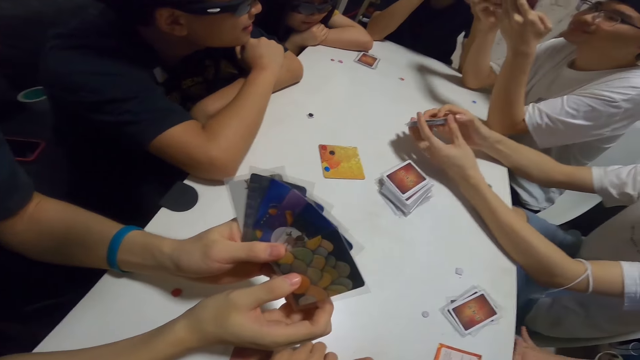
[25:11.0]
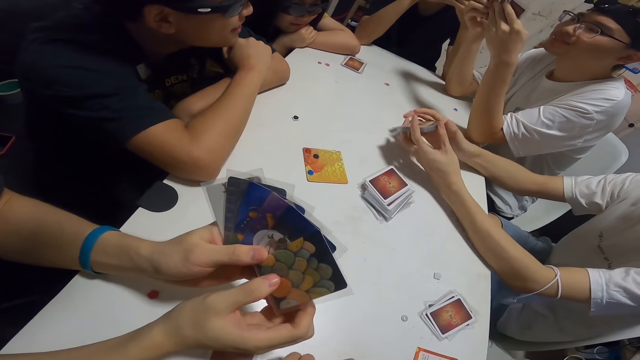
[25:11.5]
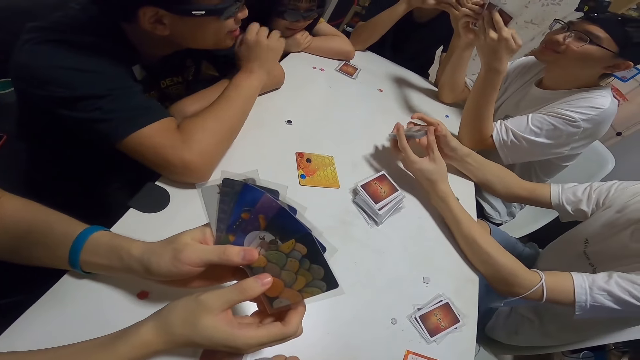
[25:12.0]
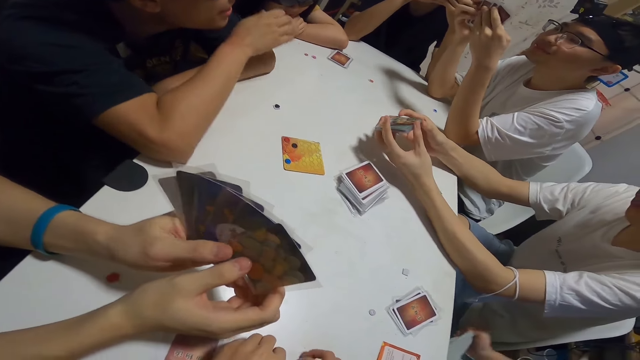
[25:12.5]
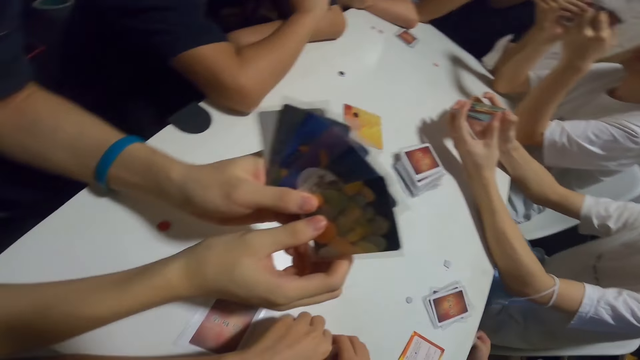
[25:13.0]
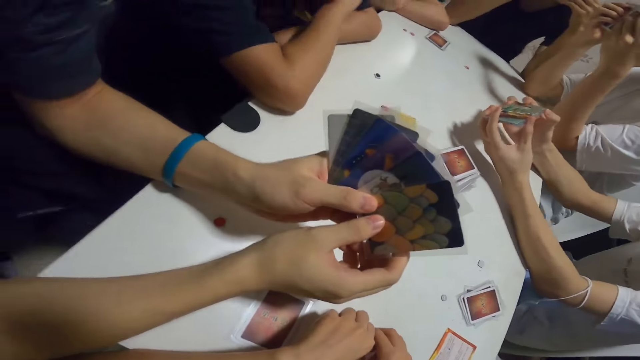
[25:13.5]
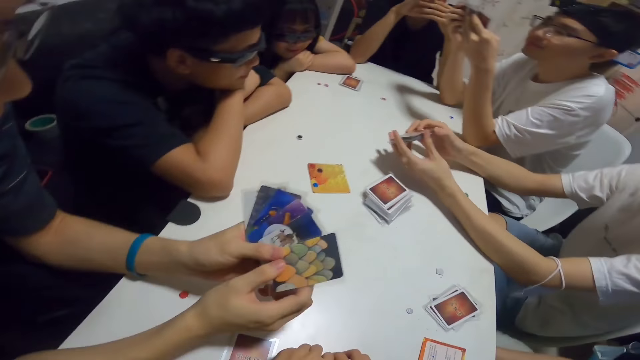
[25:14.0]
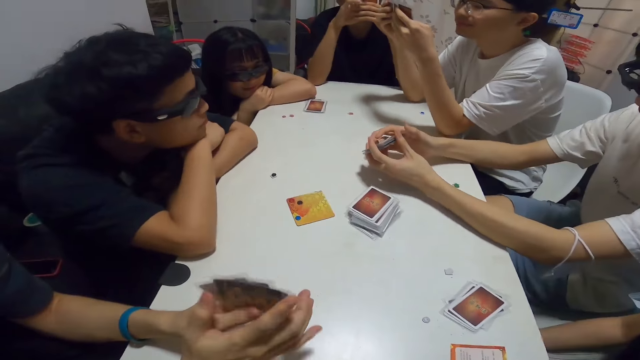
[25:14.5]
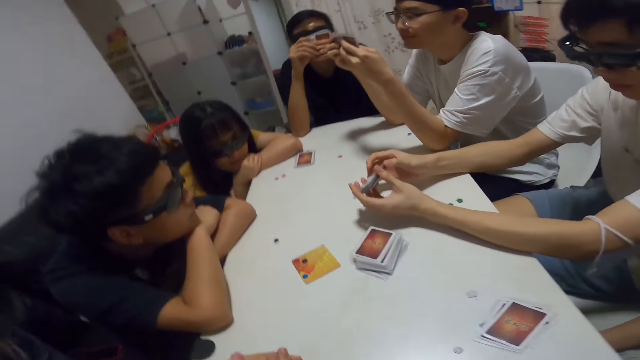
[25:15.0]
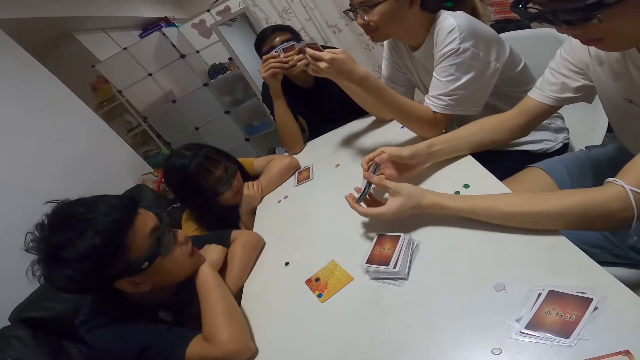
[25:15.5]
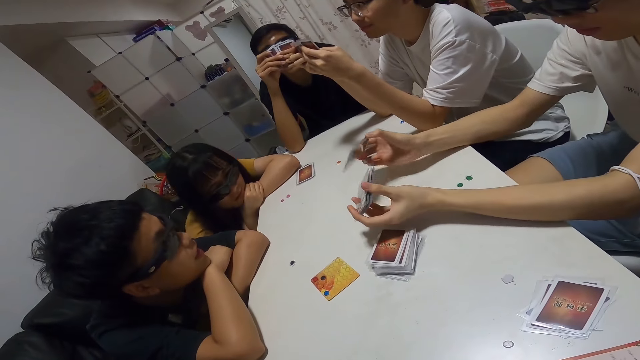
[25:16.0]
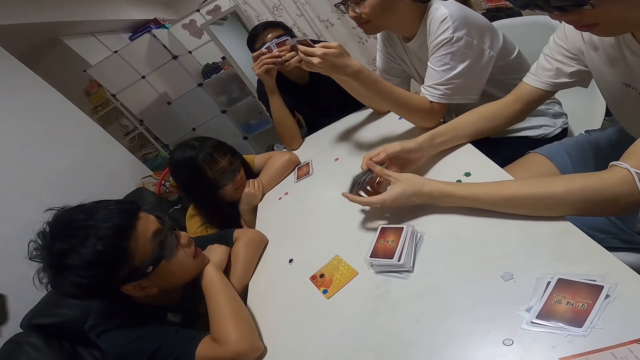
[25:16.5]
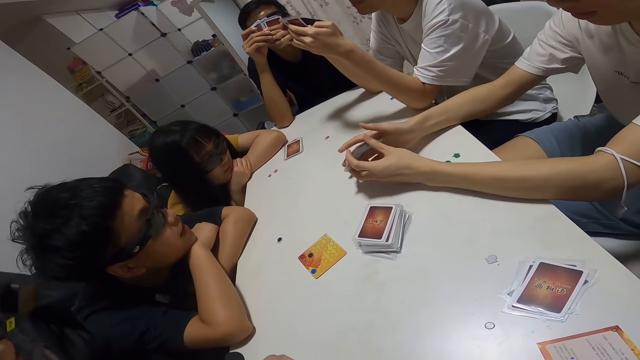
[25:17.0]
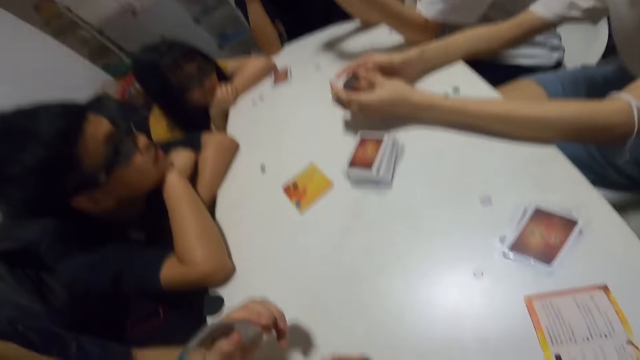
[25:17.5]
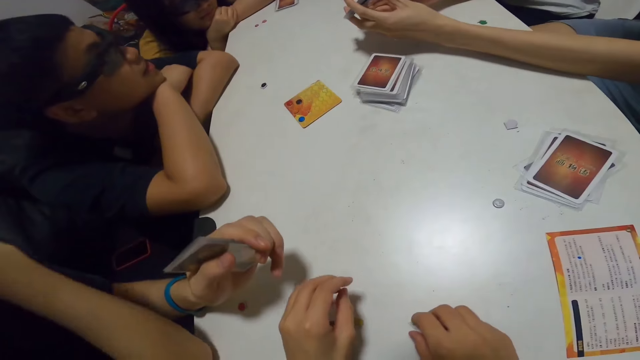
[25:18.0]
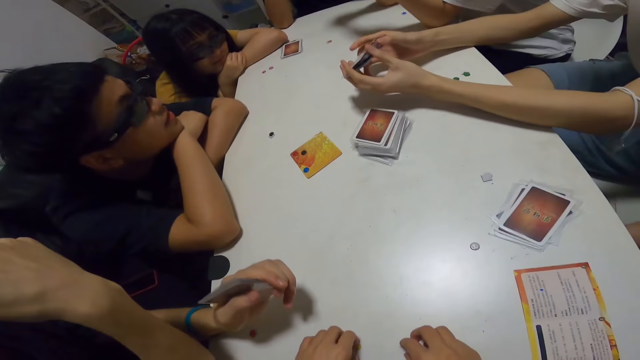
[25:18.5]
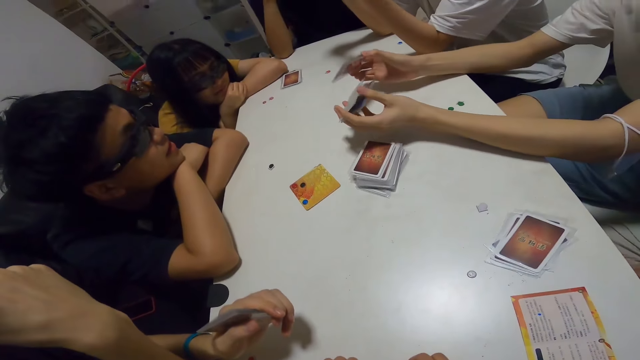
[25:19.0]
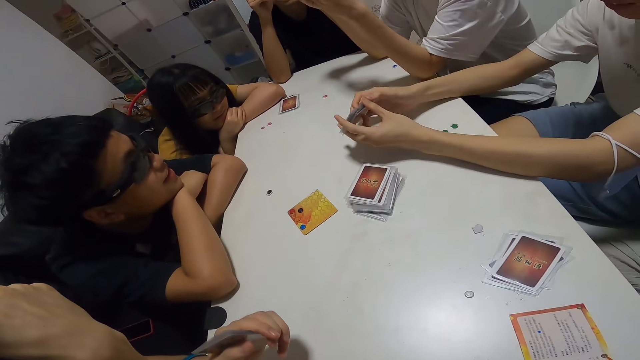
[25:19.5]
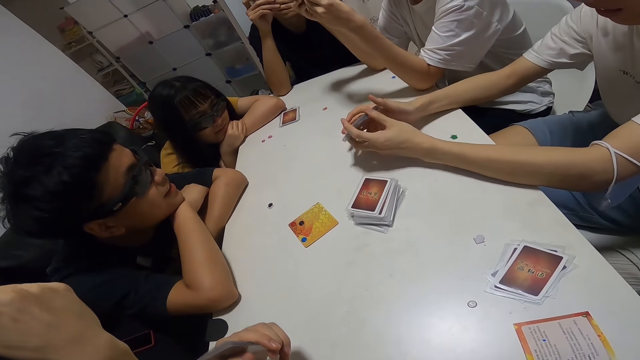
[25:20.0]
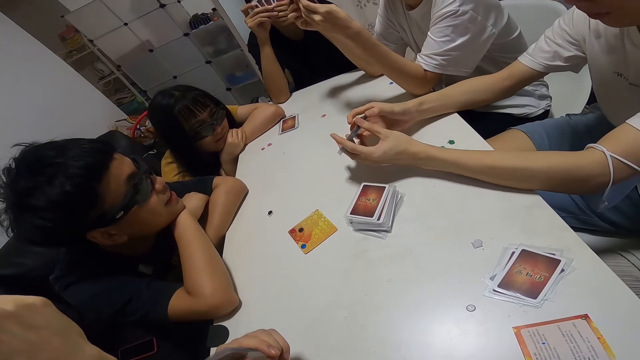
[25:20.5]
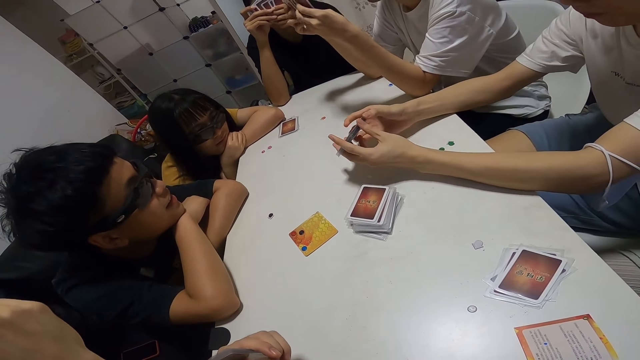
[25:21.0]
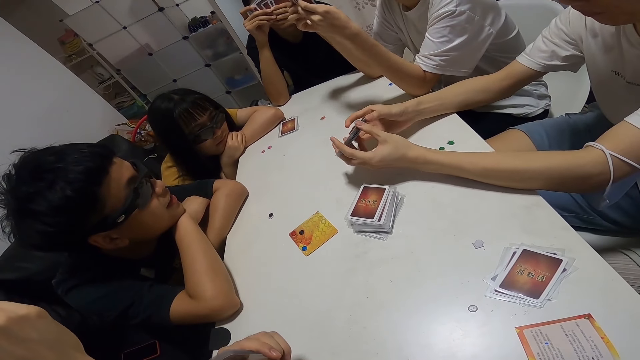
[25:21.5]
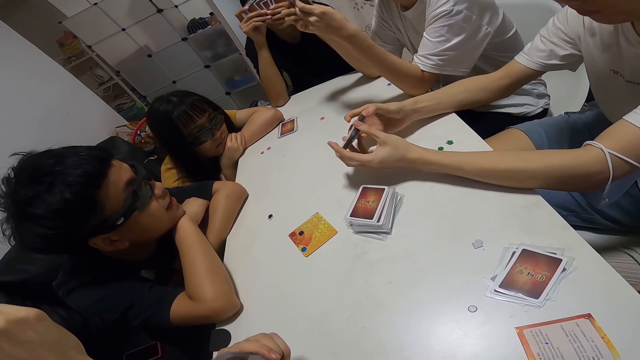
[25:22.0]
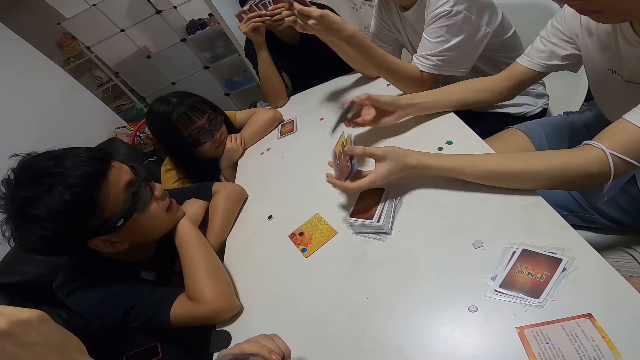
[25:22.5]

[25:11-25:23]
A man shuffles his cards.

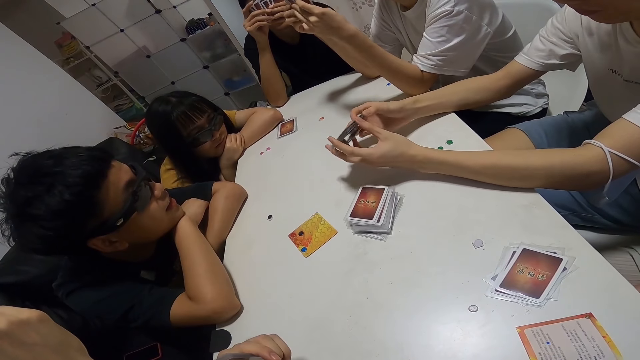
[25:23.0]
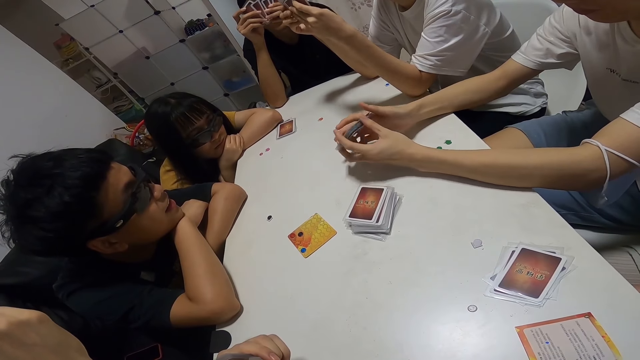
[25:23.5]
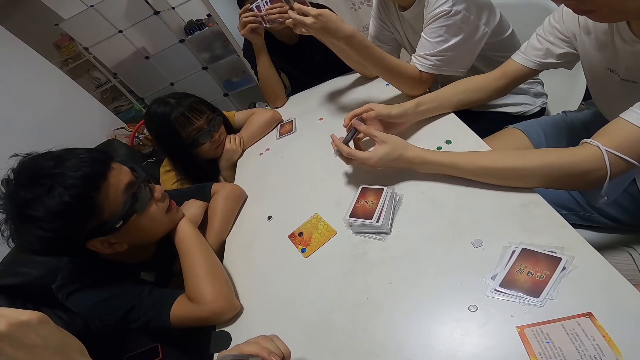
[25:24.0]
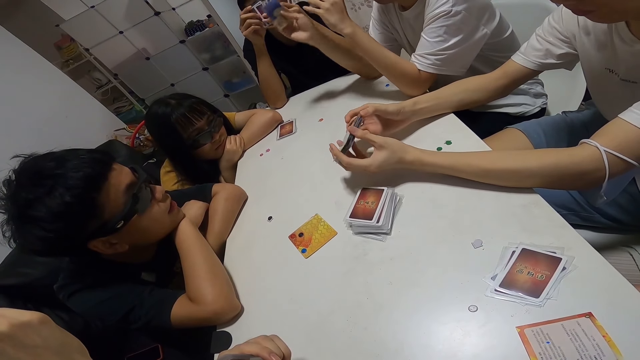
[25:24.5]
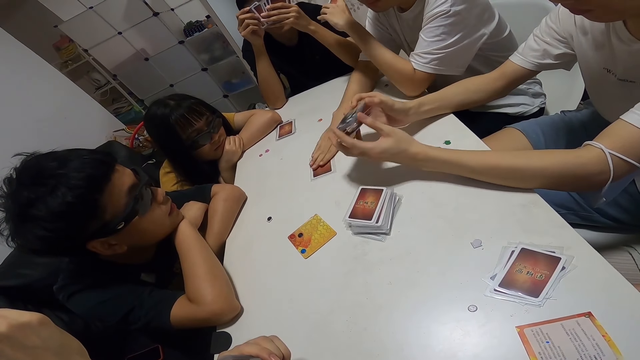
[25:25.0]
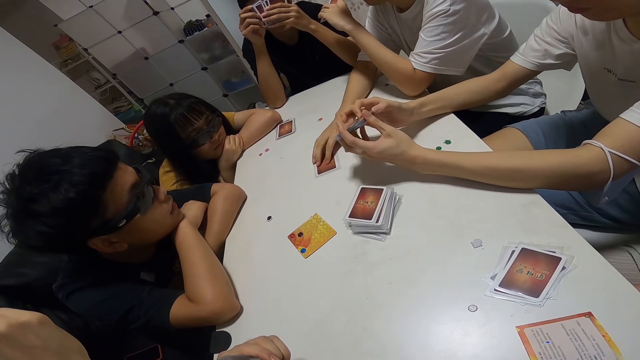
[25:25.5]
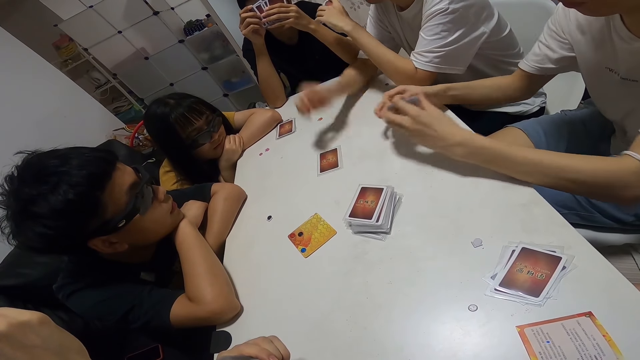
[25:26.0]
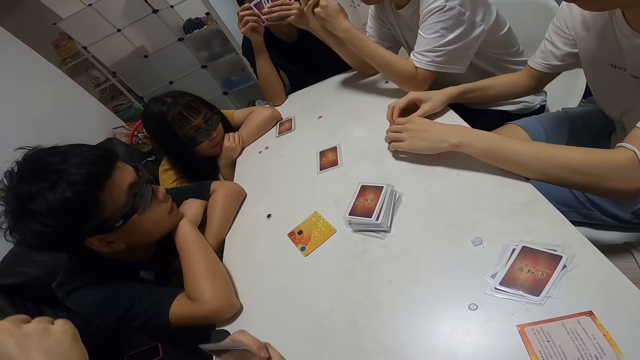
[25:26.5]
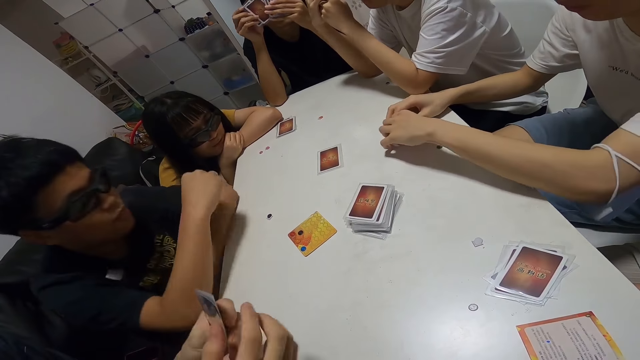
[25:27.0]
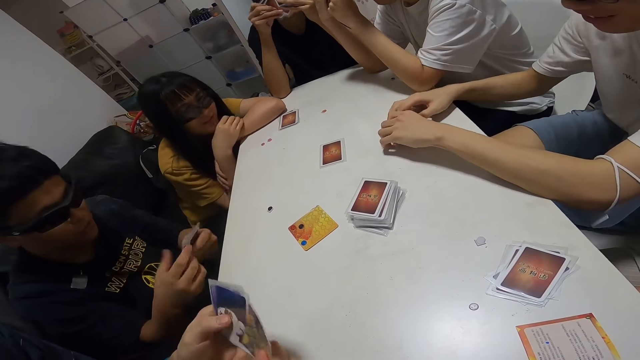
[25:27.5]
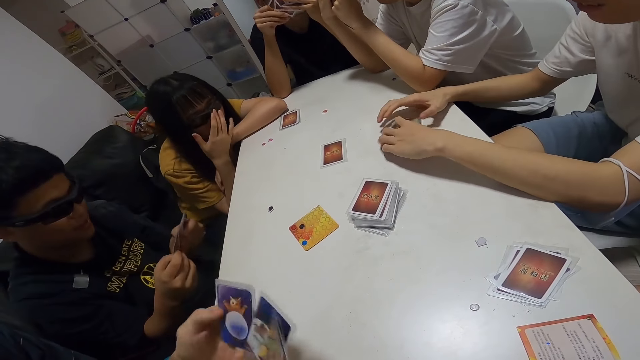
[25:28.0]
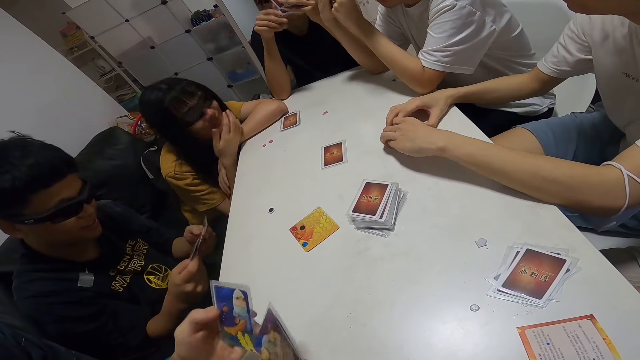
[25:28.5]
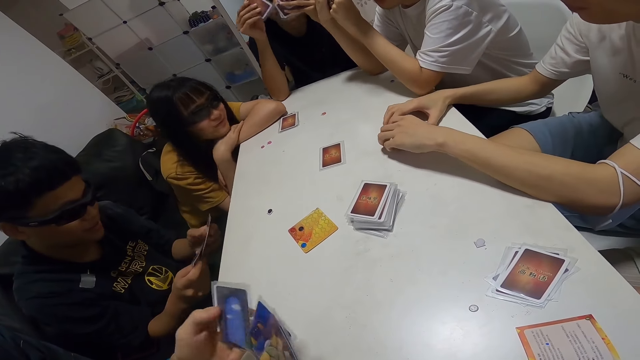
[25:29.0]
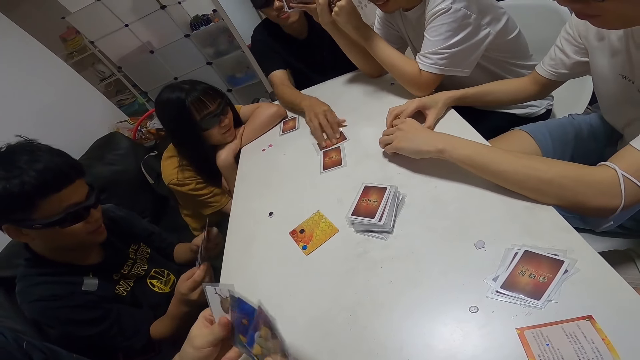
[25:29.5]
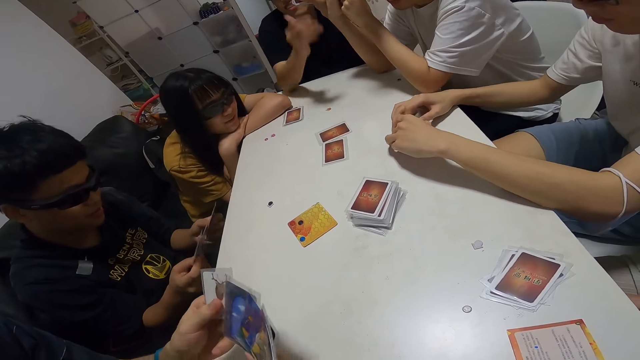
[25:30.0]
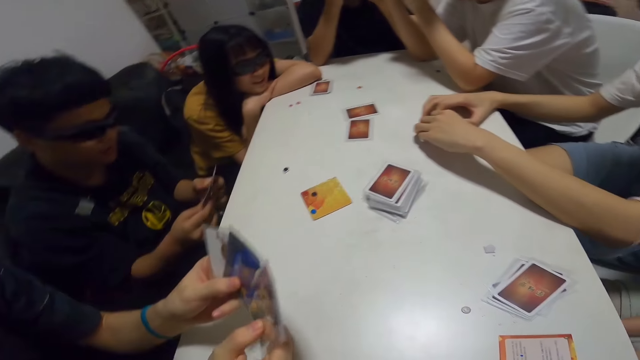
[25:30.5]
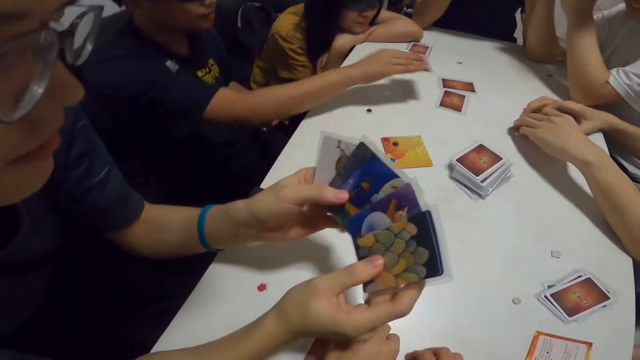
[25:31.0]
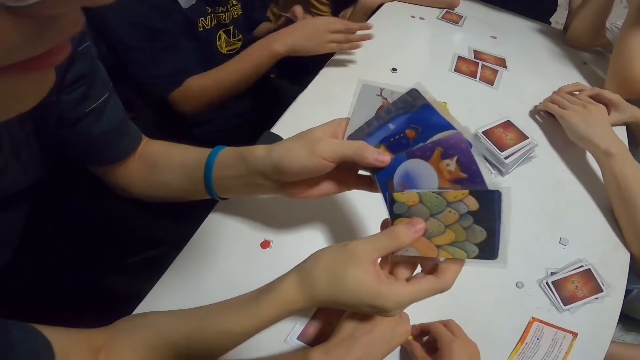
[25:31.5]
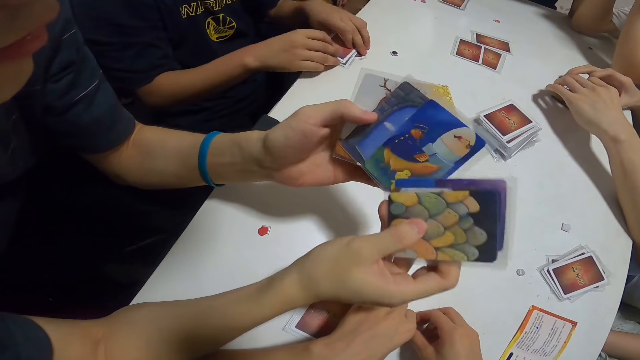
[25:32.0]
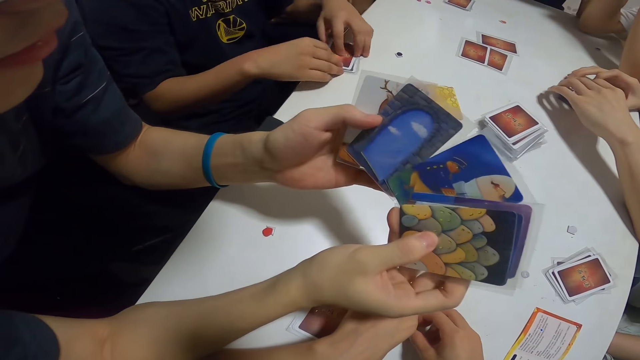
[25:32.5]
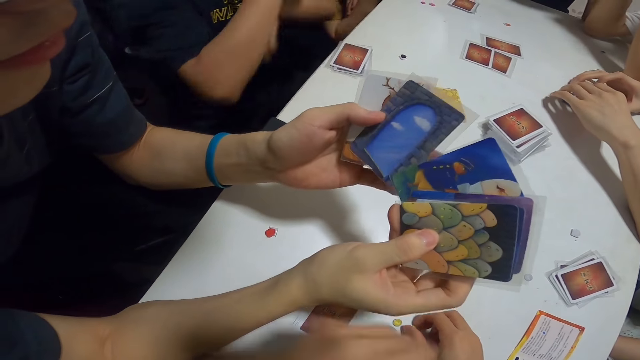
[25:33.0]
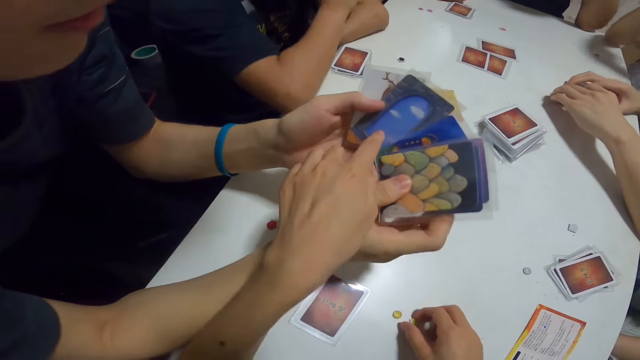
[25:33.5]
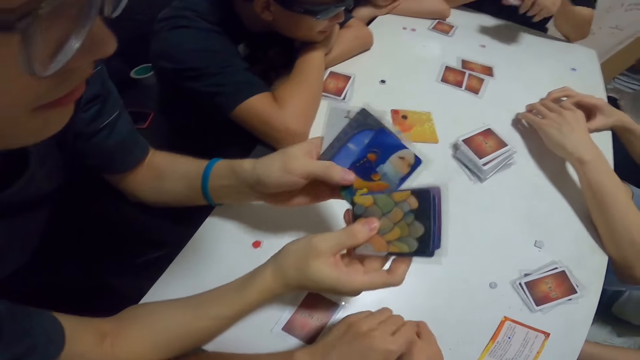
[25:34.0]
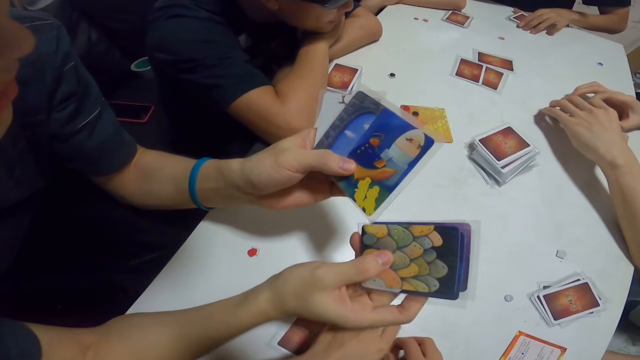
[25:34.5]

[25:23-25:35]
A man places a card on the table. A woman adjusts her specs. Another man places a card on the table. Another man places a card on the table. Another man shuffles his cards. The camera wearer touches the man's card. They point at a card with the man.
